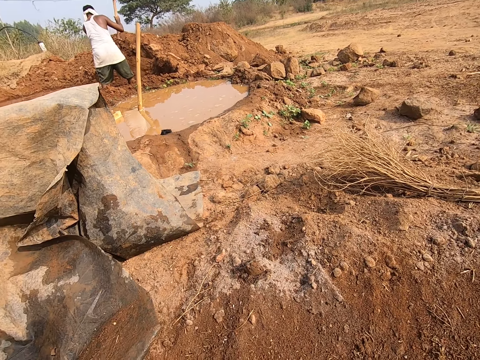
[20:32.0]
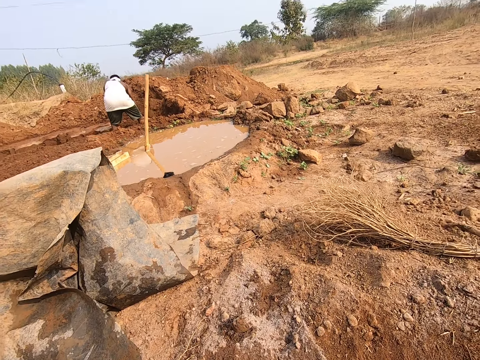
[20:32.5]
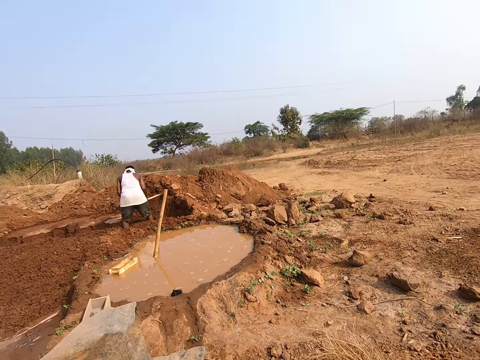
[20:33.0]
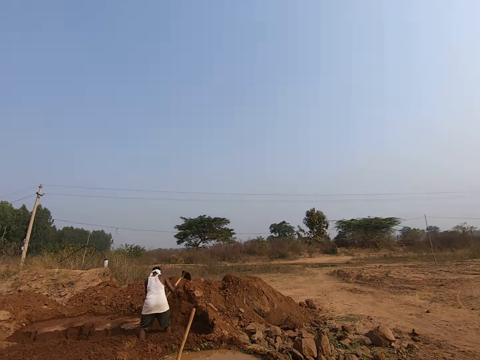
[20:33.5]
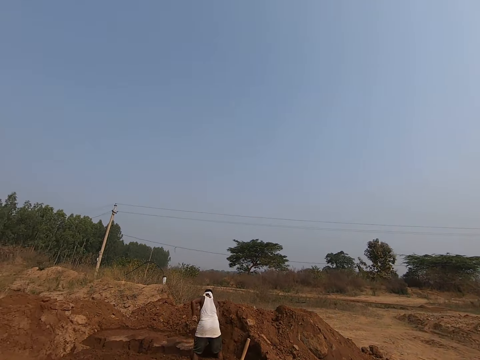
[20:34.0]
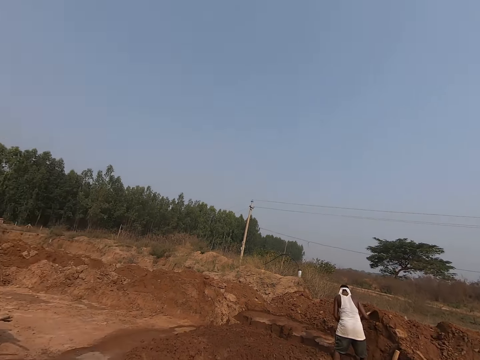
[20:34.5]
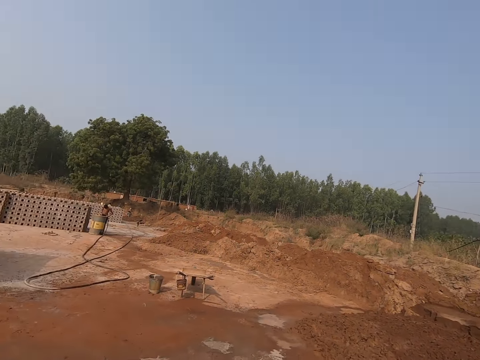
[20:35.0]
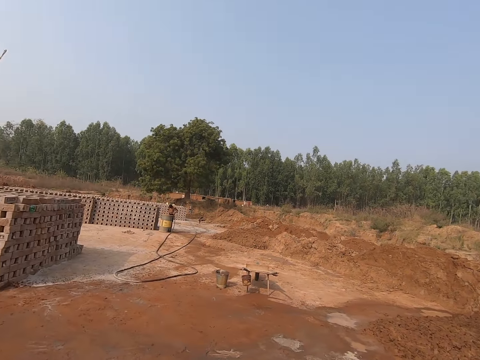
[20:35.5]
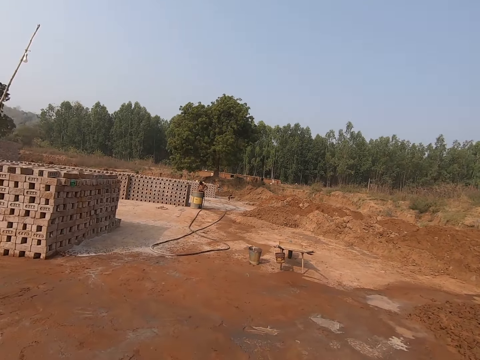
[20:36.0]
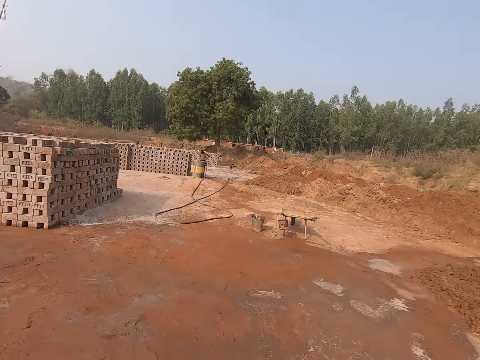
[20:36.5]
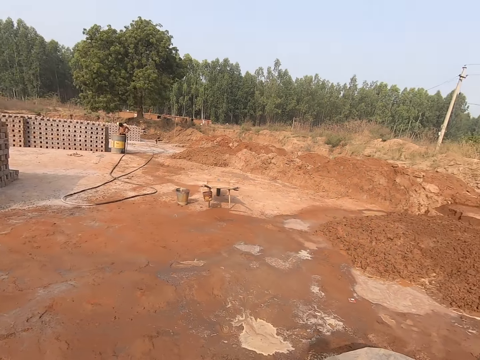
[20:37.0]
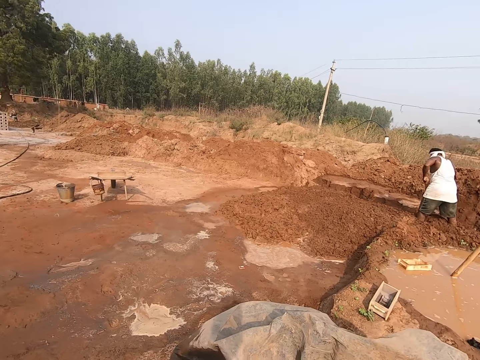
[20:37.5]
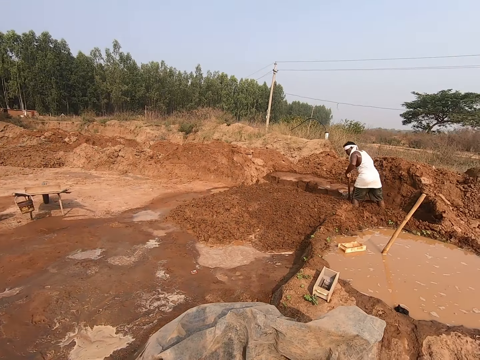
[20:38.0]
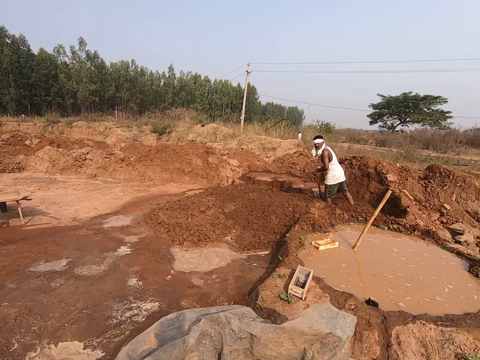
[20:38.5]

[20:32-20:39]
A man digs with the hoe.

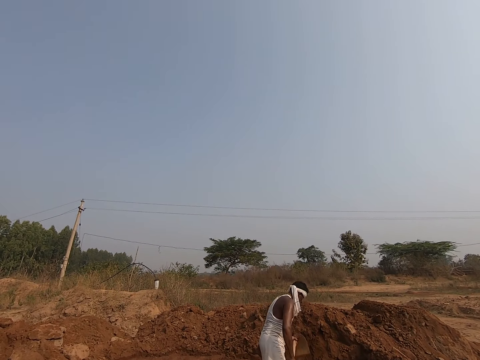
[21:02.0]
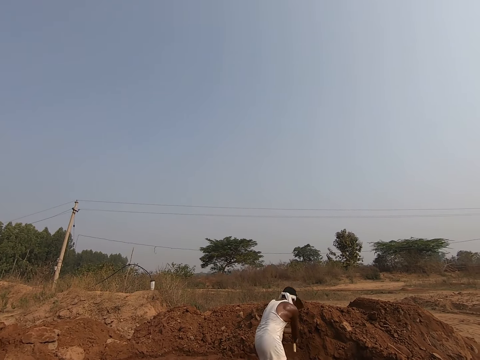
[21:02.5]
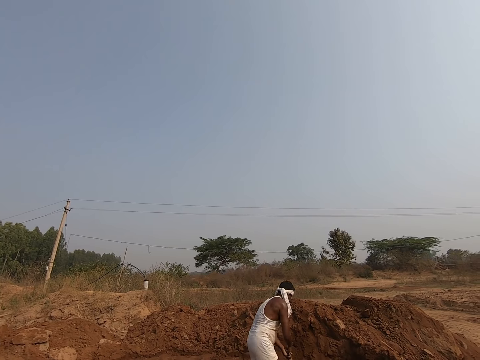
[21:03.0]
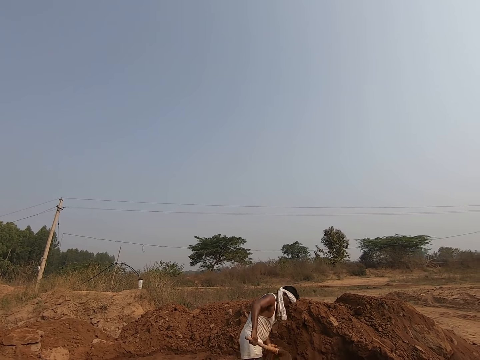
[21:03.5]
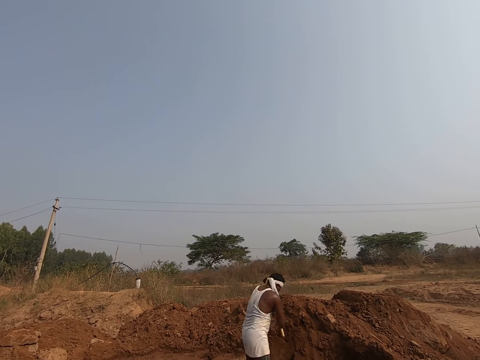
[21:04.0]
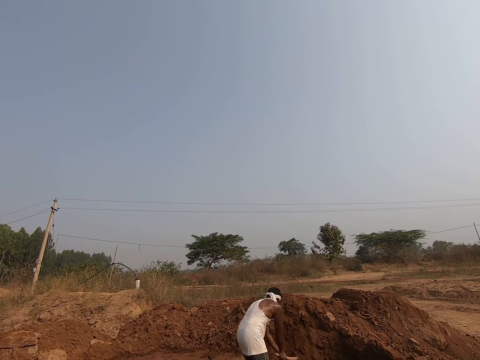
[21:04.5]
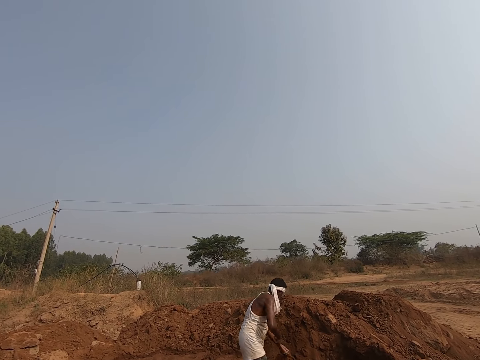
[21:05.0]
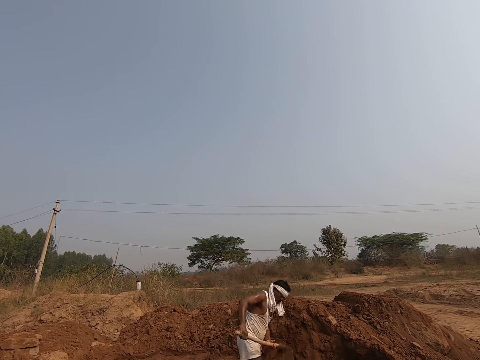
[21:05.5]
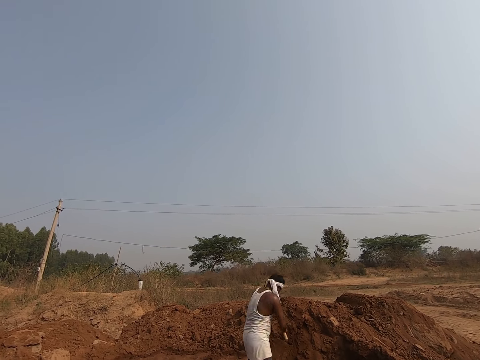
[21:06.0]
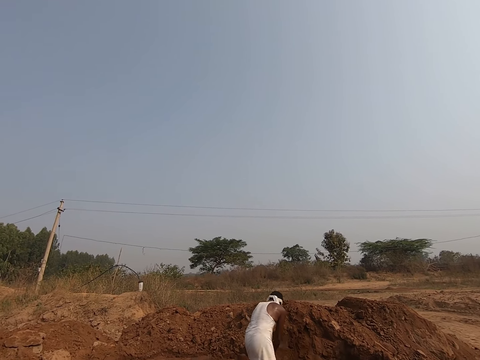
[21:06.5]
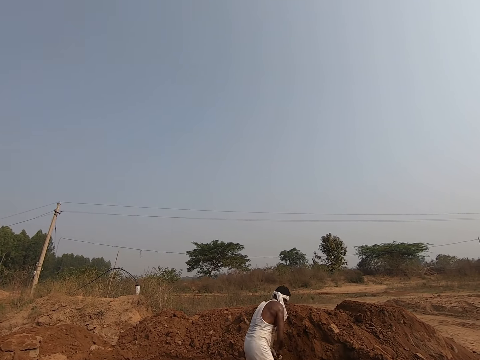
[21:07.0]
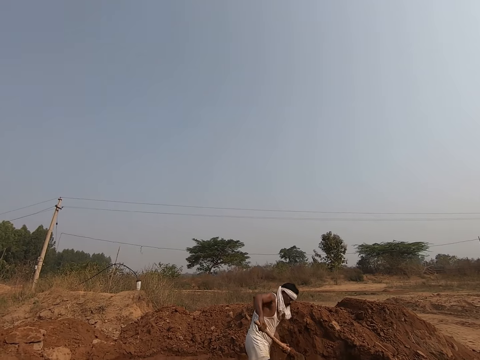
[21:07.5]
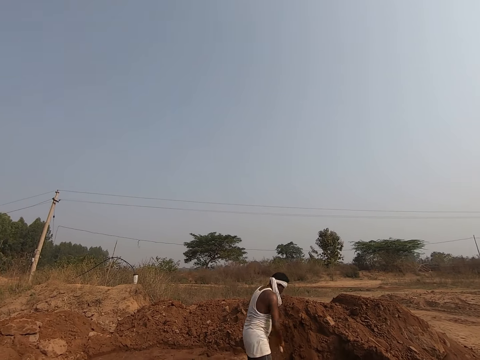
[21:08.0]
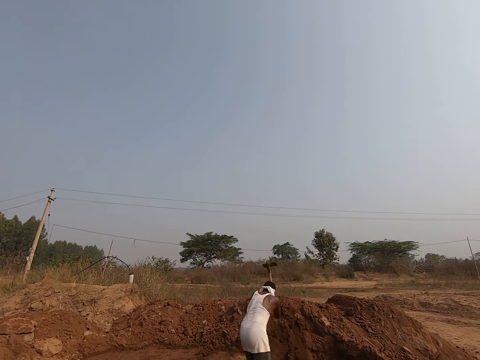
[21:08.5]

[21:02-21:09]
The camera wearer stares at a man.

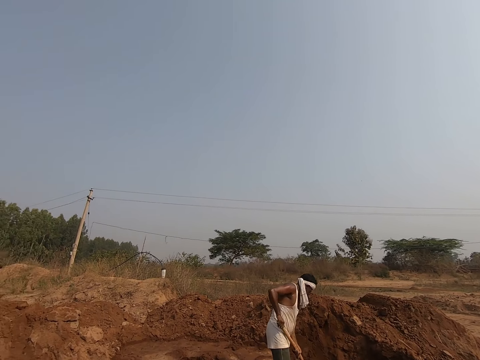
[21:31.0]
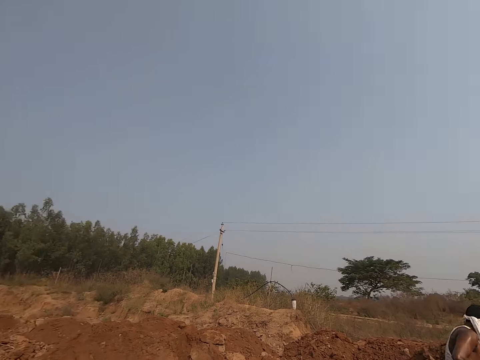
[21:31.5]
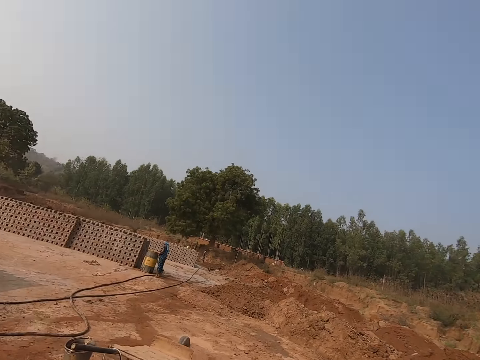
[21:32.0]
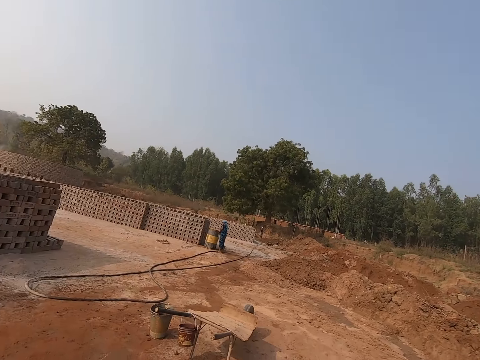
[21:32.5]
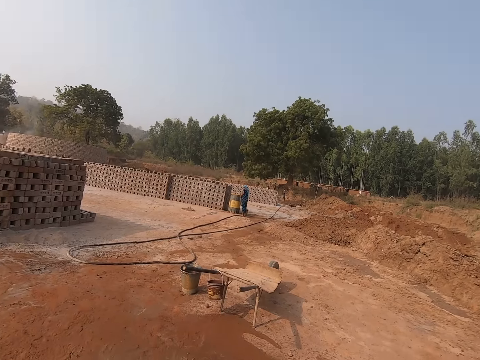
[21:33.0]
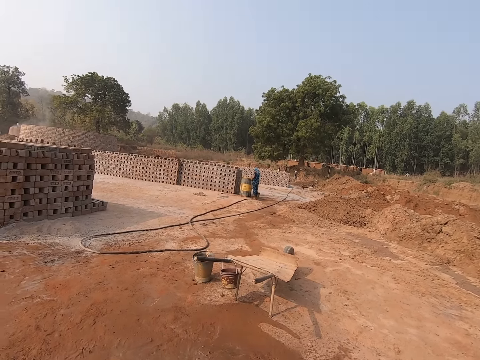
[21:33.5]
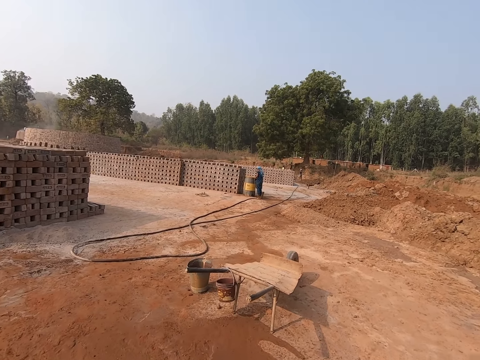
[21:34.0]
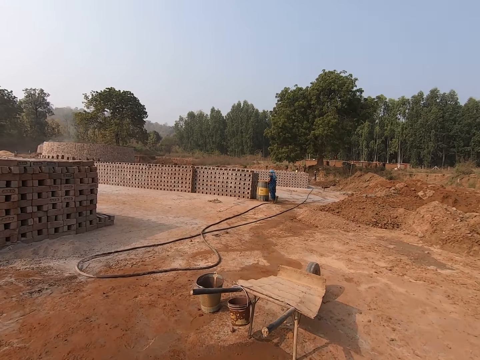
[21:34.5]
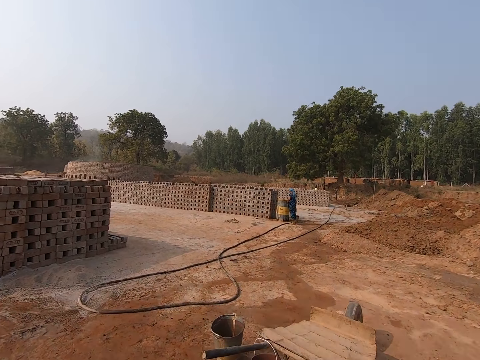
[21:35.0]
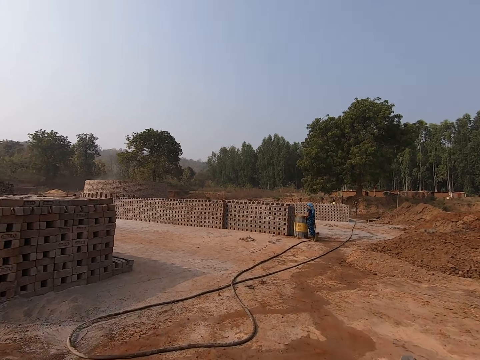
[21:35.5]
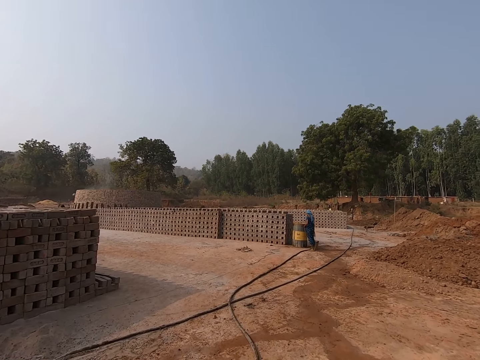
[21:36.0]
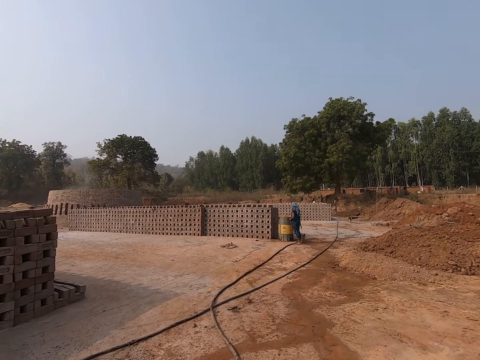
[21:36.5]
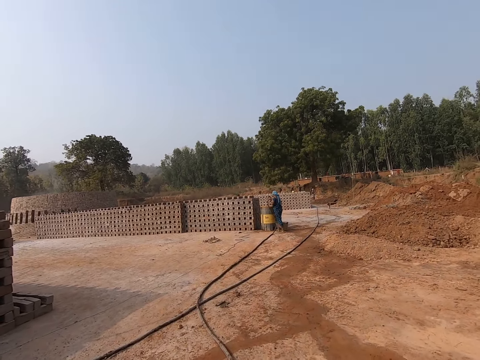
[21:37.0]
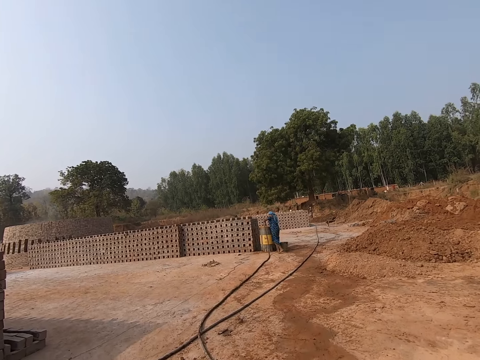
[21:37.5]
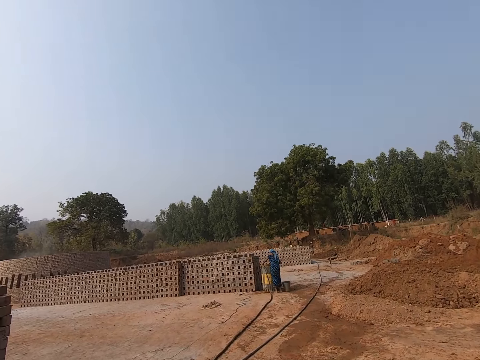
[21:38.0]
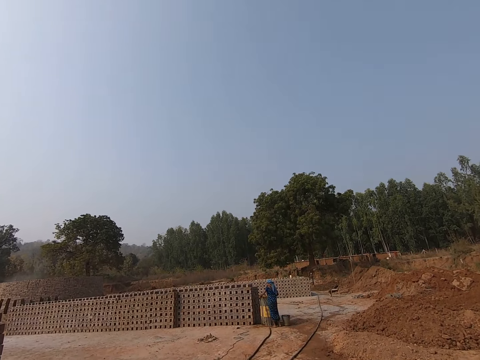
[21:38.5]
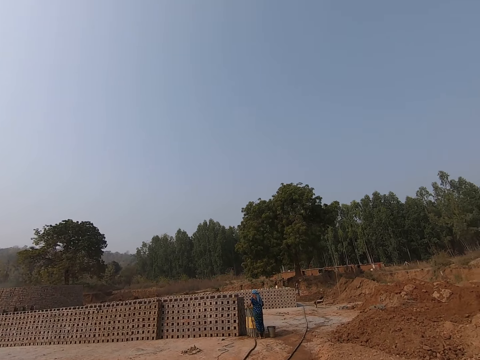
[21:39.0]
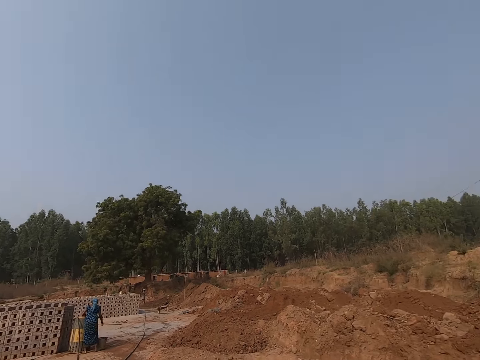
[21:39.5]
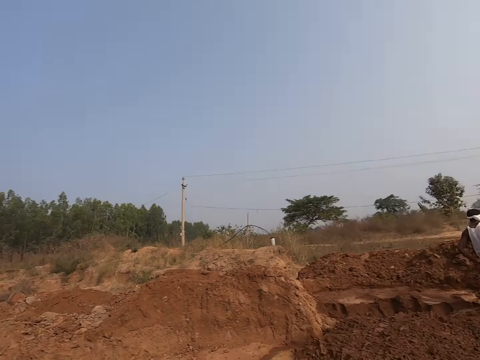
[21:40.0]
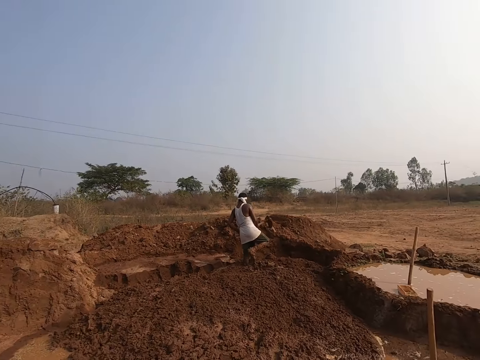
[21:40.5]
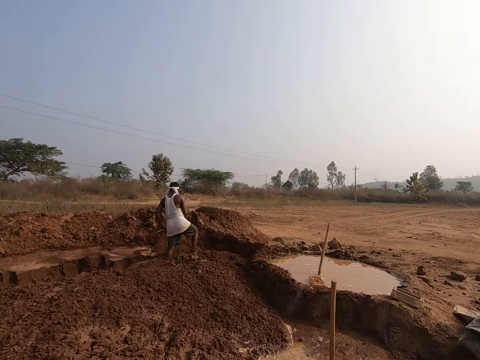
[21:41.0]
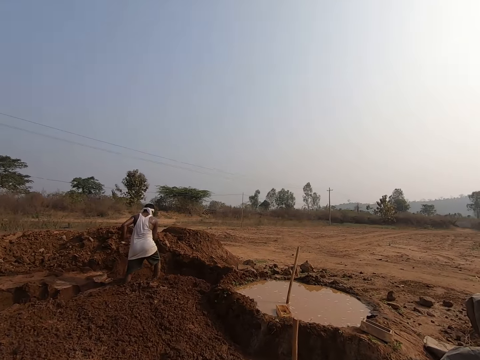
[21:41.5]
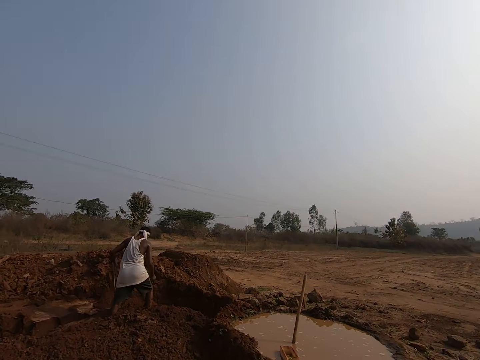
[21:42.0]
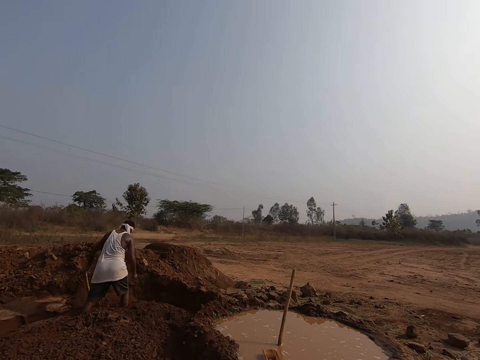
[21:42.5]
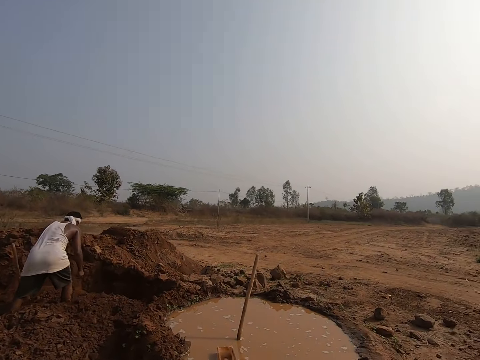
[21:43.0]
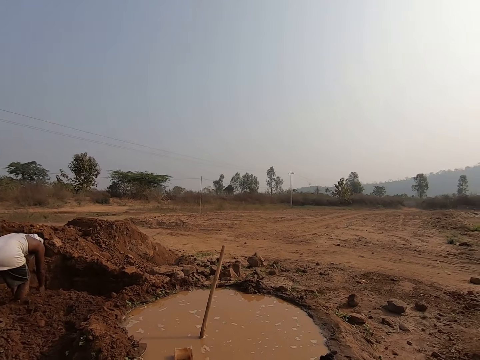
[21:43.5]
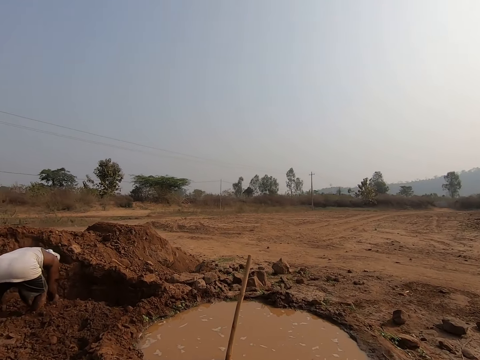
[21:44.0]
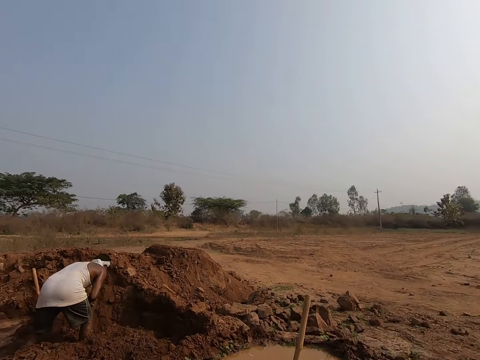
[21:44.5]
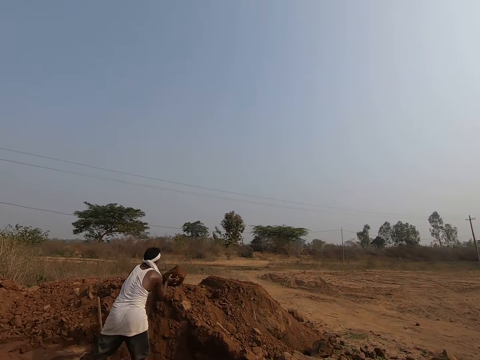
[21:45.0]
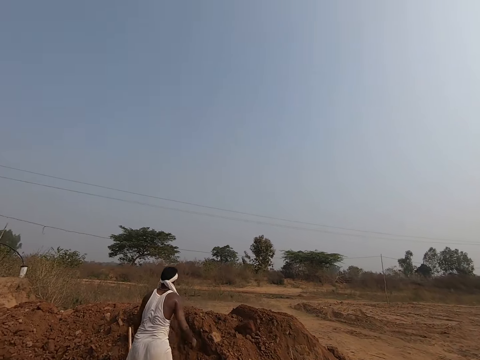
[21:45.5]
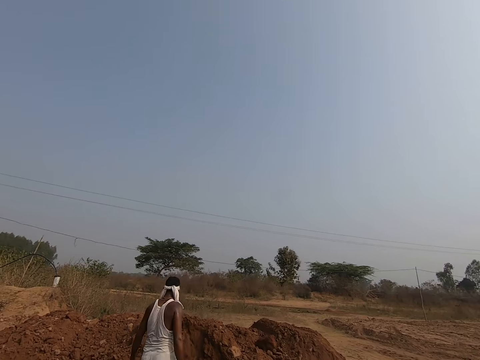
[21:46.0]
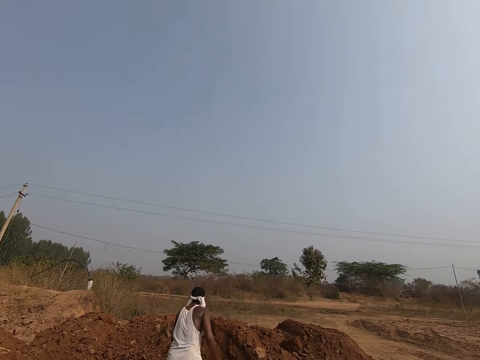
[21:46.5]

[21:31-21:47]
The camera wearer looks around the site. They walk around the site. They look around.
